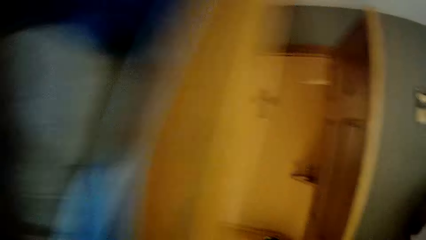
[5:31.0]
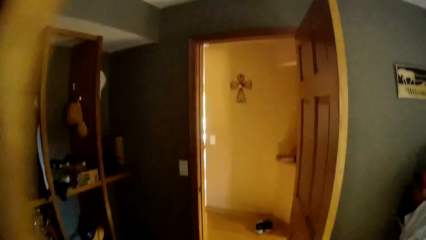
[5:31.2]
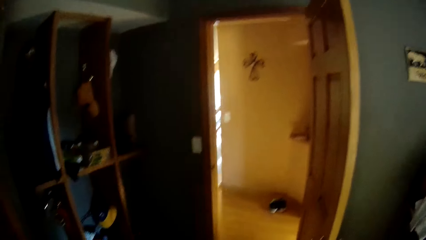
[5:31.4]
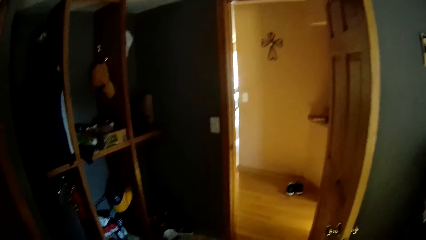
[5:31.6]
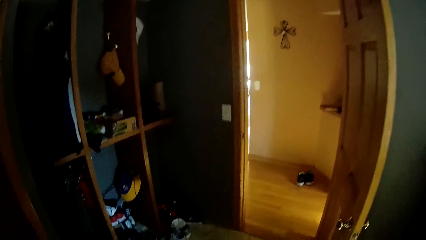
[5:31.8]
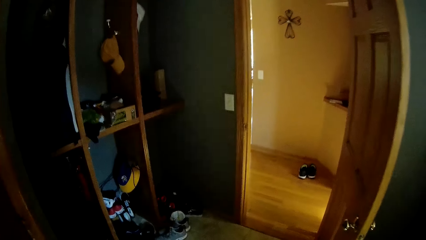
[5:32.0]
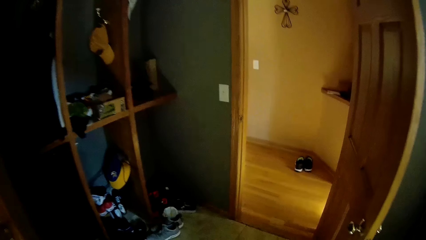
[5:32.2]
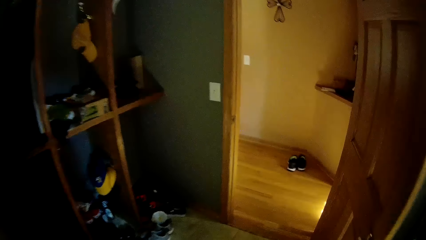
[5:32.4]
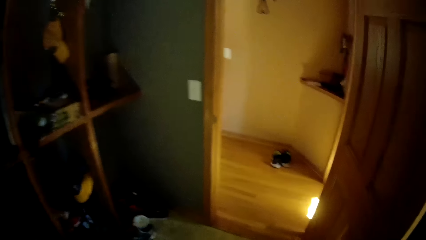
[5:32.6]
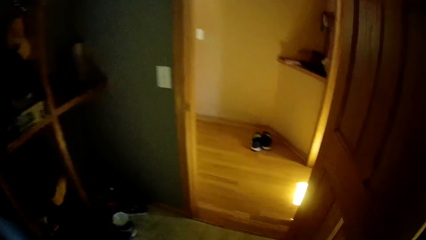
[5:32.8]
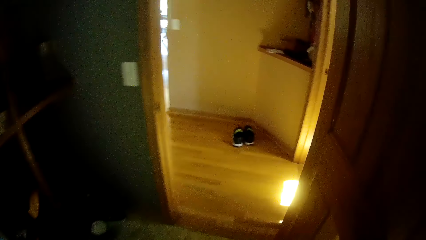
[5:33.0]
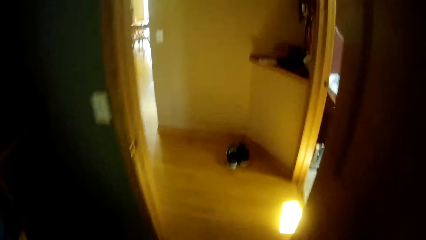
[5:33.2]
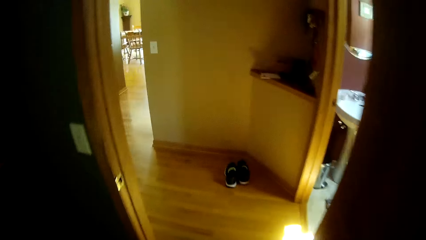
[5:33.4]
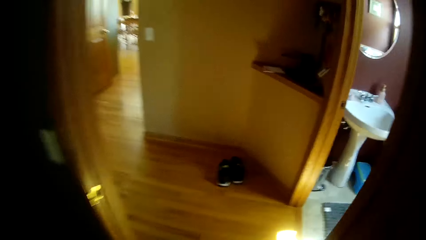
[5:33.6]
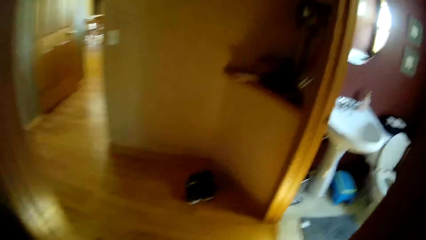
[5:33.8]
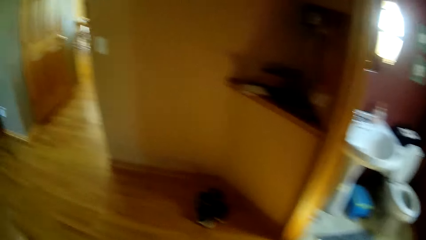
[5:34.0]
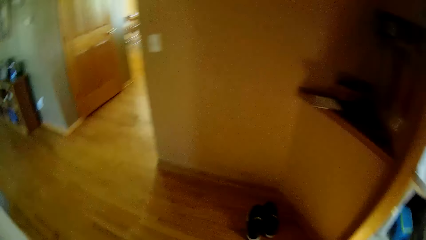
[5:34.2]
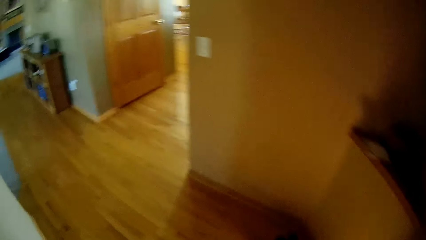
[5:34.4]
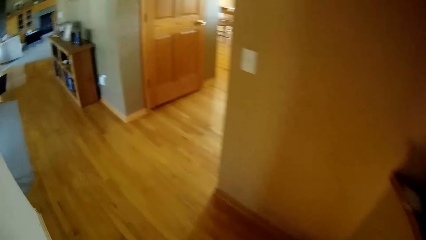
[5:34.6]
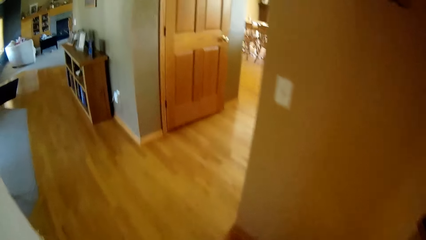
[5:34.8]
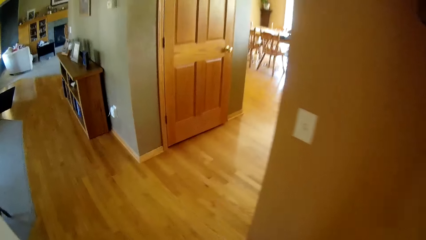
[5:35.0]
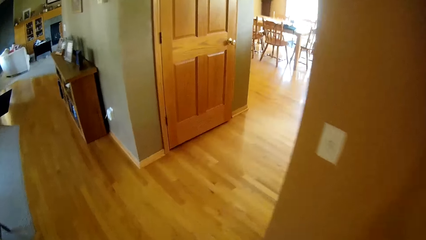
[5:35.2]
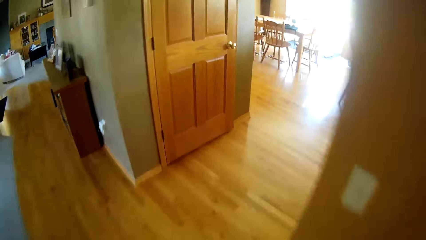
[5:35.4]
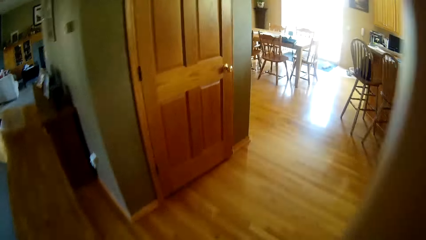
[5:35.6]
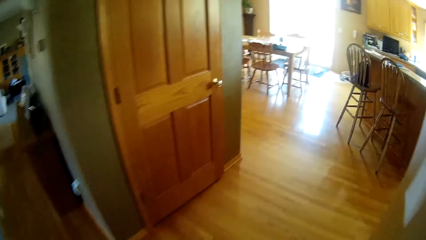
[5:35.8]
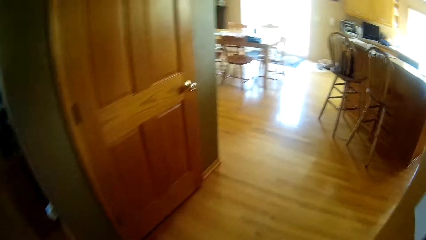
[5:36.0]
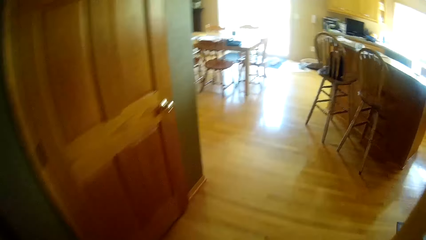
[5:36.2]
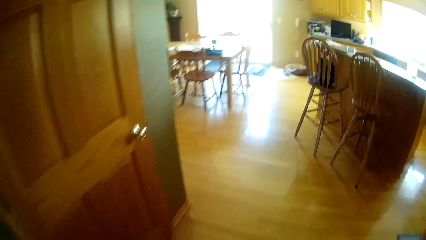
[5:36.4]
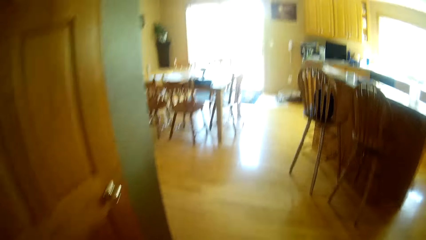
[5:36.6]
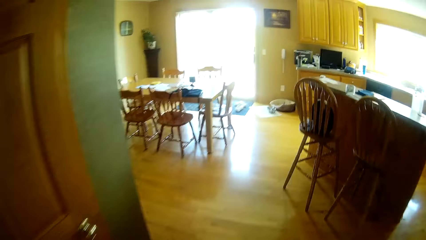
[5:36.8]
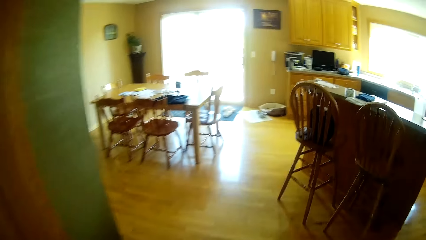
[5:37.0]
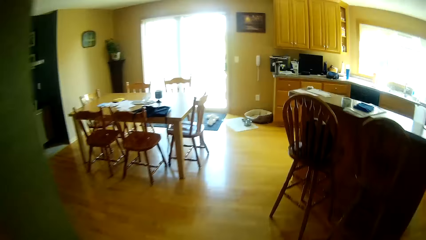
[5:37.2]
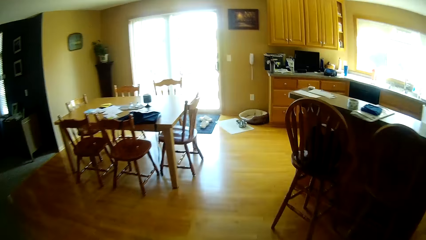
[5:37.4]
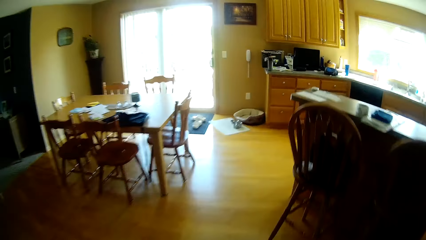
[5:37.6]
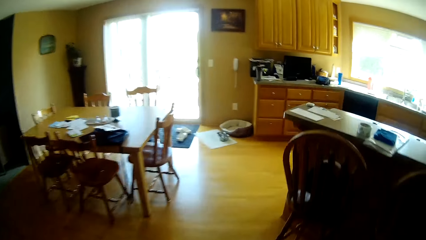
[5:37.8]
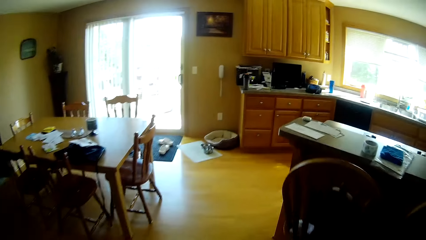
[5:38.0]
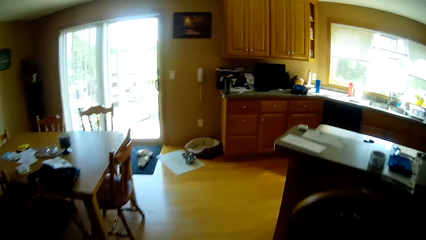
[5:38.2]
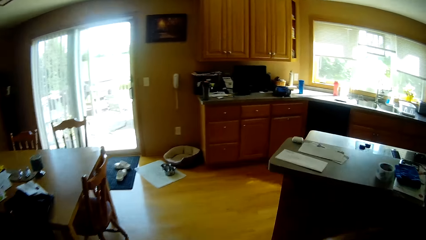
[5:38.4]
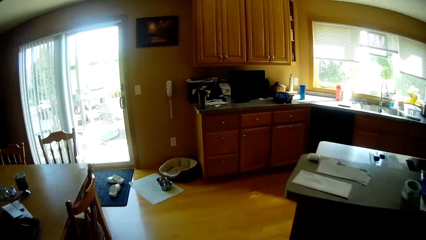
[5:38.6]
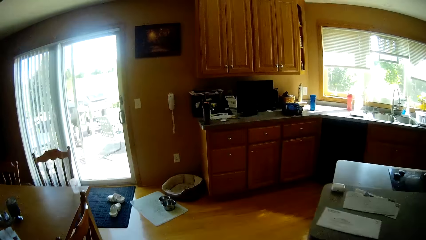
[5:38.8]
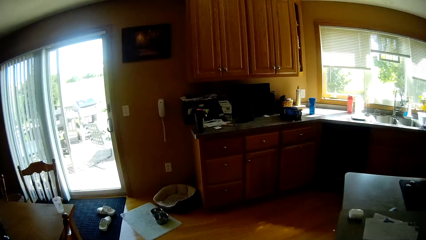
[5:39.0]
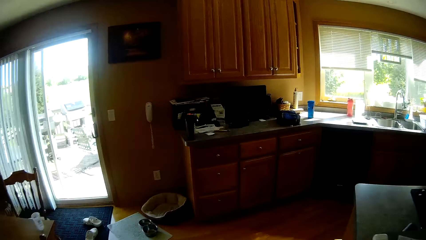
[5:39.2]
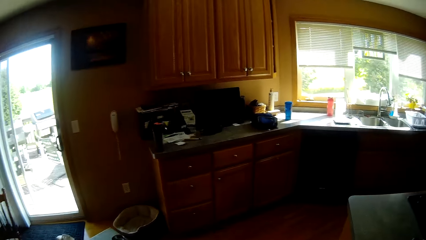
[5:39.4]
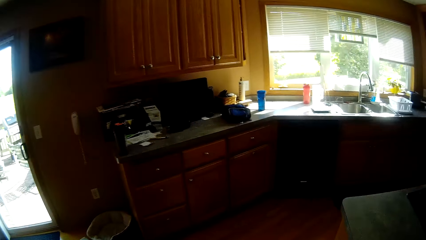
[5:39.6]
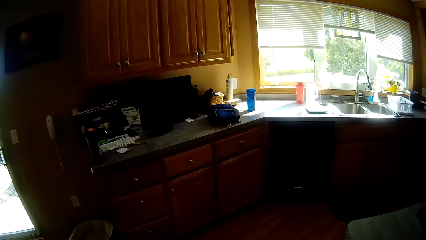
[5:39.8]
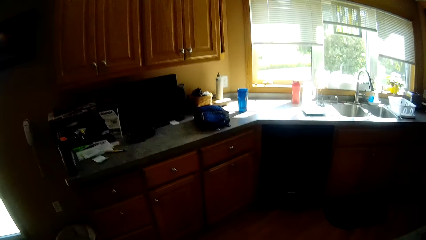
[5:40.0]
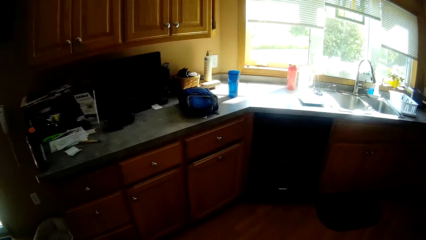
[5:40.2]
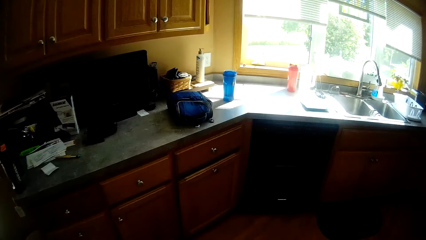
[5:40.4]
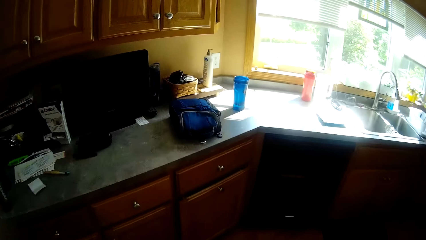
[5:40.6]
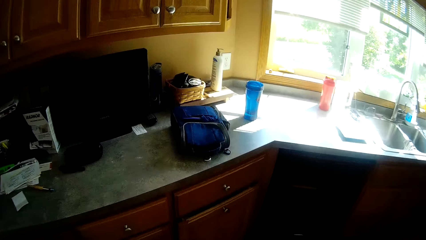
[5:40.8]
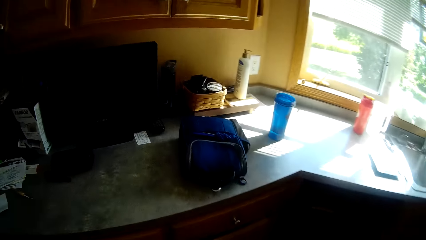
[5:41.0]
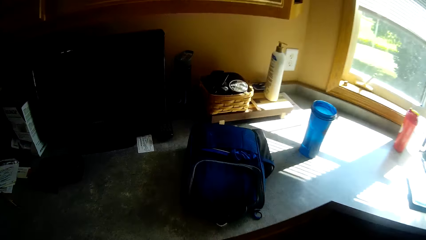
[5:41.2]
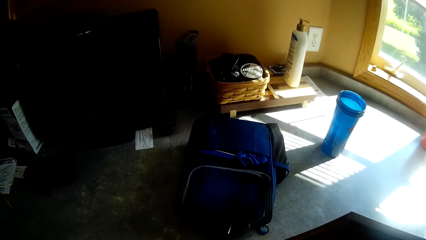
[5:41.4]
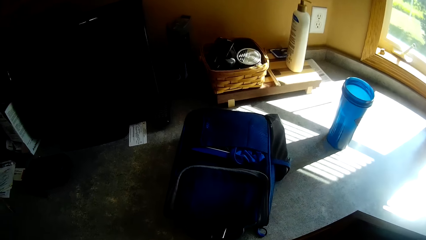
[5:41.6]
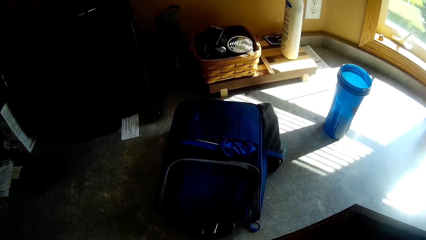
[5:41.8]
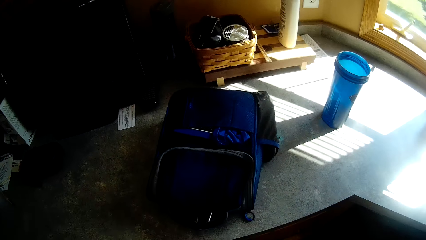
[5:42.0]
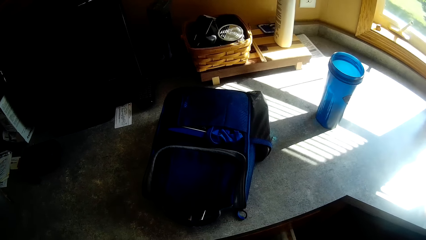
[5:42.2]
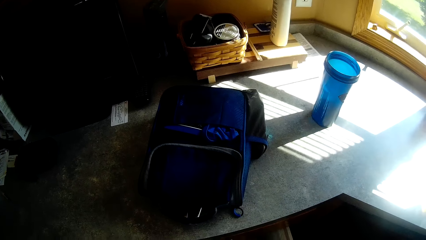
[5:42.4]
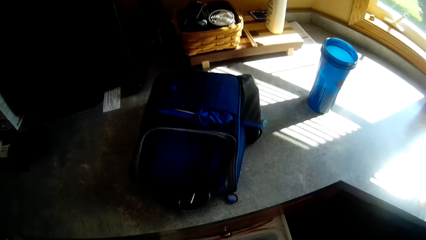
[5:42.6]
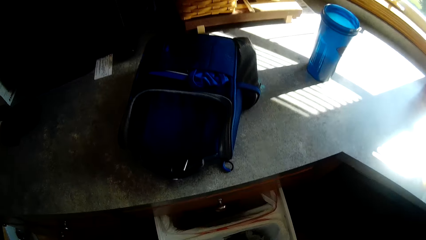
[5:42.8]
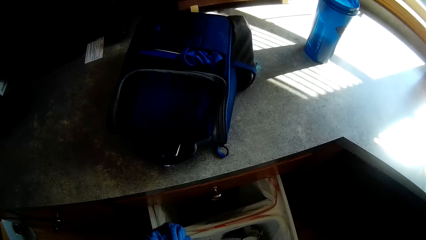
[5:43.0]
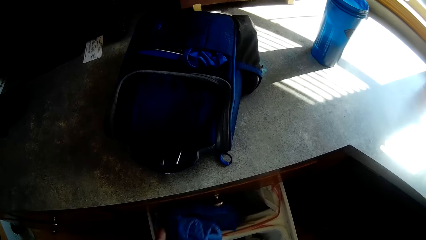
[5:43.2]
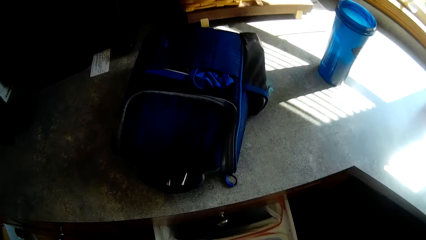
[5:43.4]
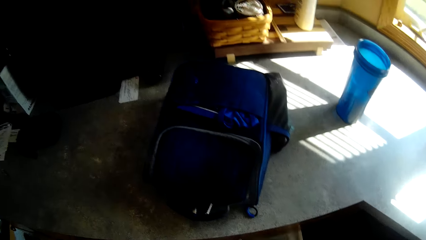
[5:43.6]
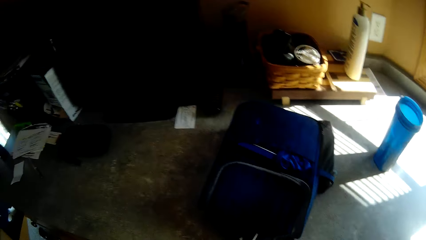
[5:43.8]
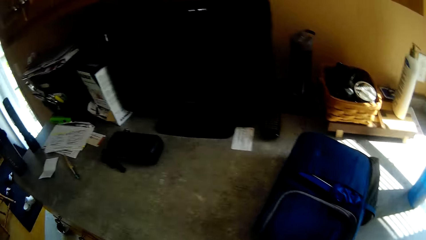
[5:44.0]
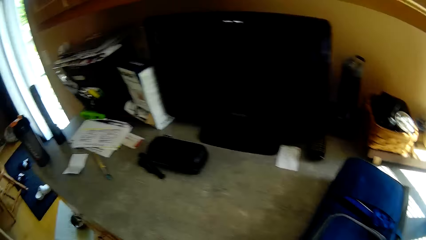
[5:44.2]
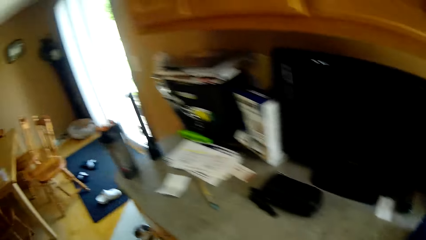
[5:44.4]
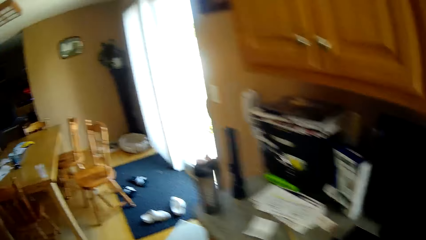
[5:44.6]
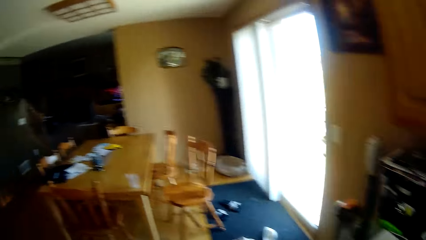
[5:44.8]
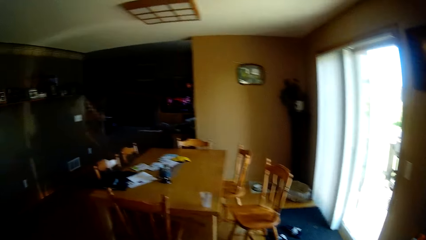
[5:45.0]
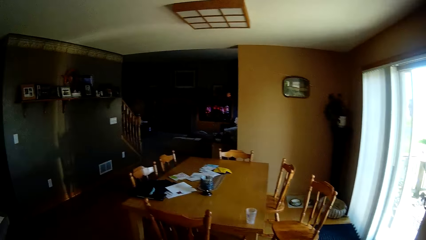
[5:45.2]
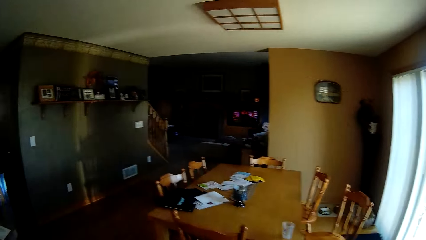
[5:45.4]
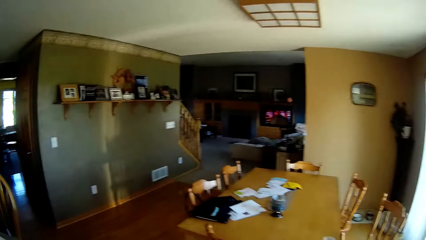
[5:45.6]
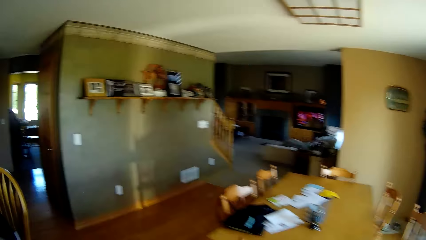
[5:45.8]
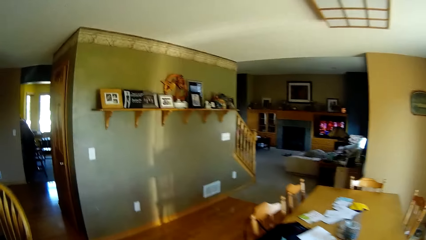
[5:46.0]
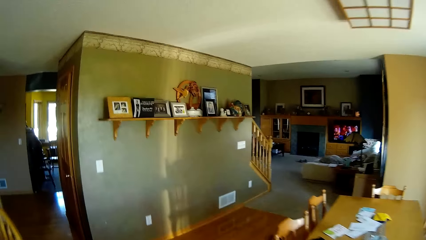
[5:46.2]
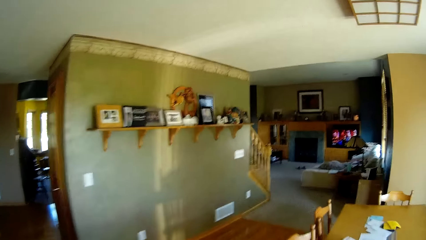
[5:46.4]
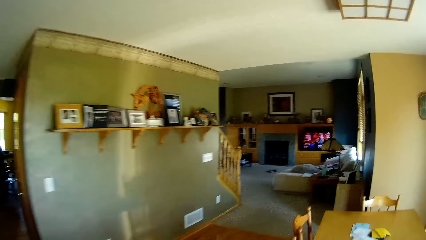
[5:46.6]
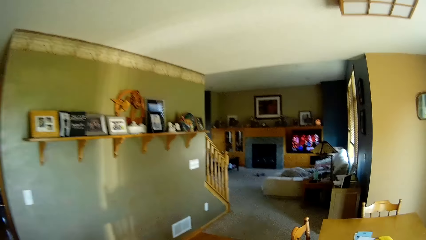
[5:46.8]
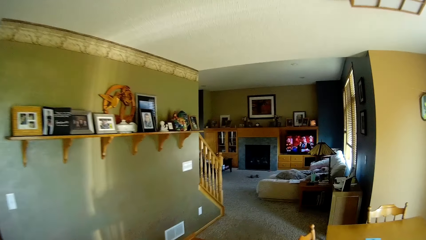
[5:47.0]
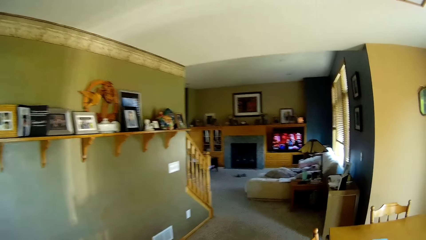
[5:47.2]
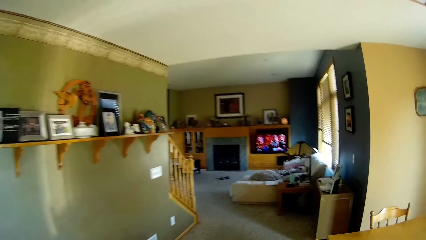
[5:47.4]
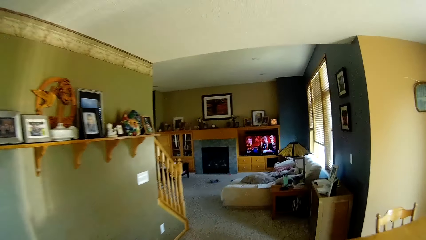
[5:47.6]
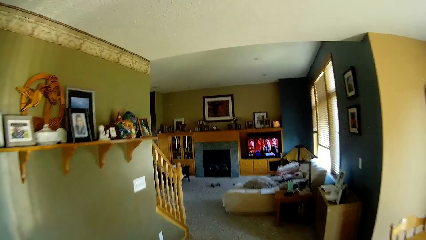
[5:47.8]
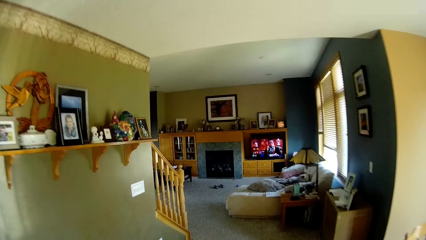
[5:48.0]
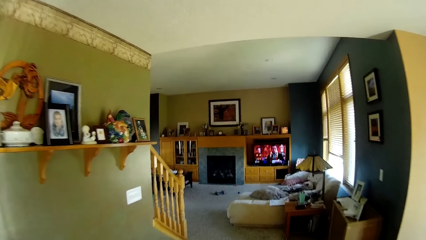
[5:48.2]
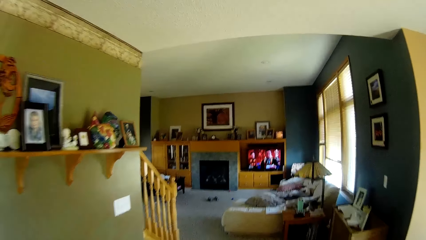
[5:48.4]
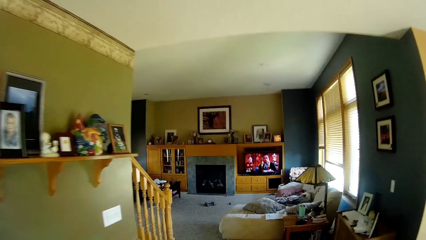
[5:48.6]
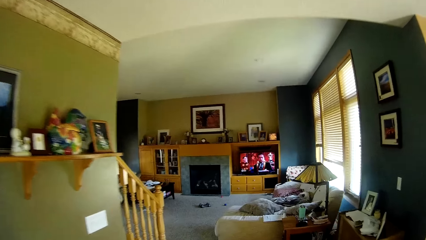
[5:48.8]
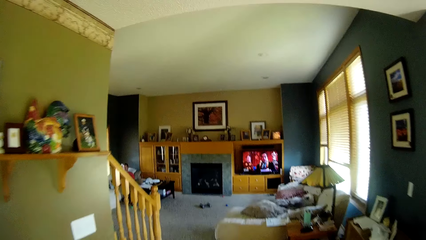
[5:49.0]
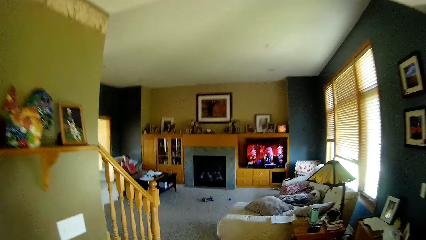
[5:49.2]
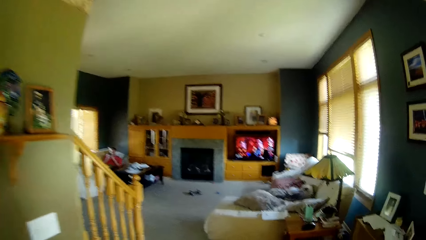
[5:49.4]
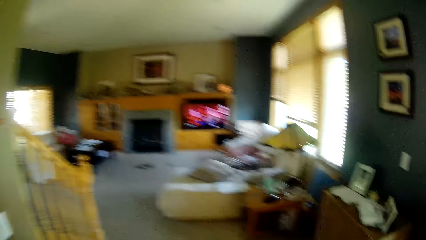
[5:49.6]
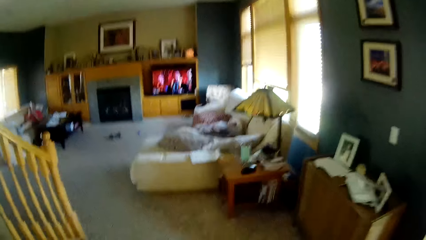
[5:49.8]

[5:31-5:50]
The camera wearer walks around the house. They open the kitchen cabinet drawer. They walk around the house.
